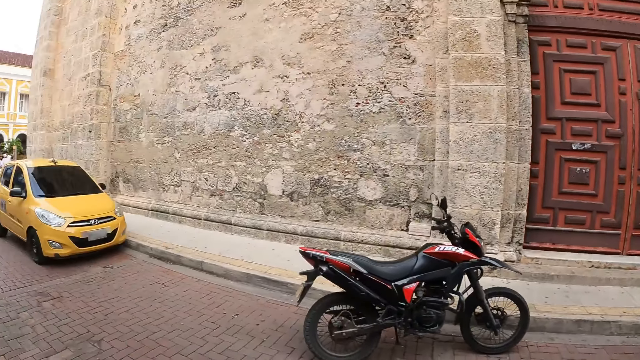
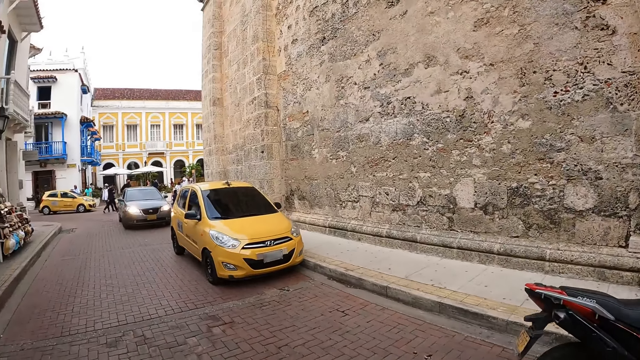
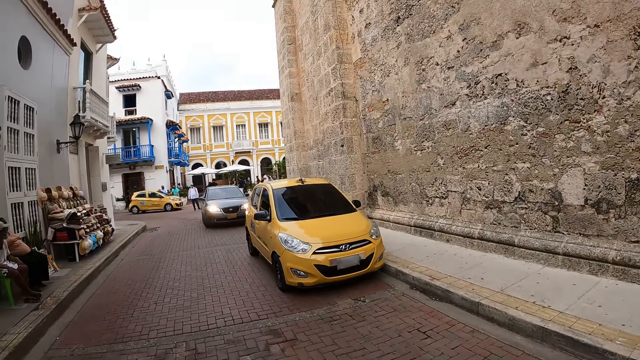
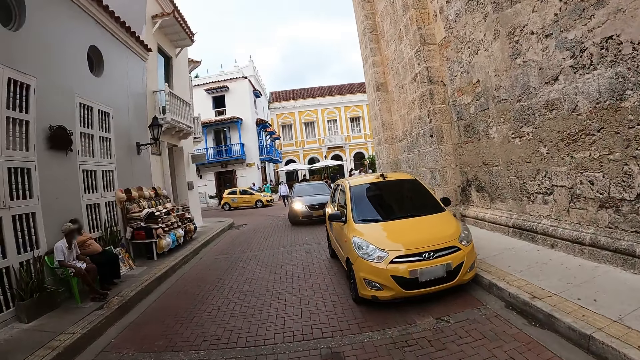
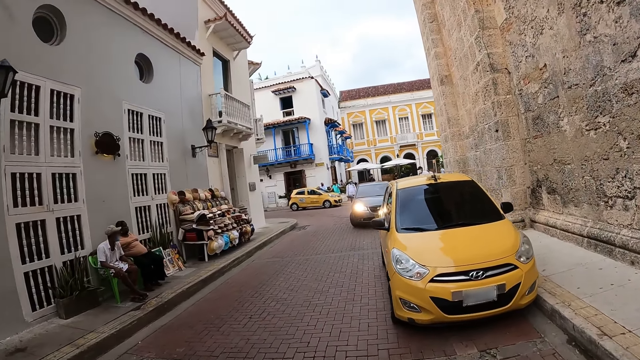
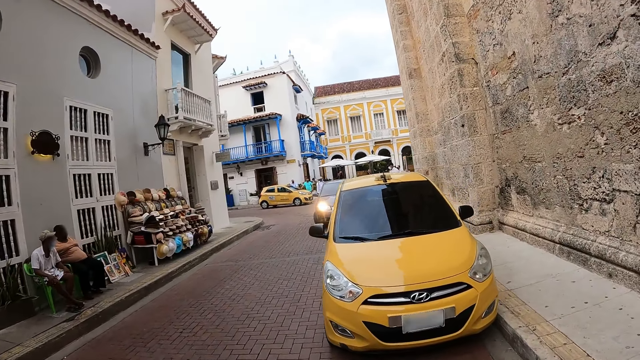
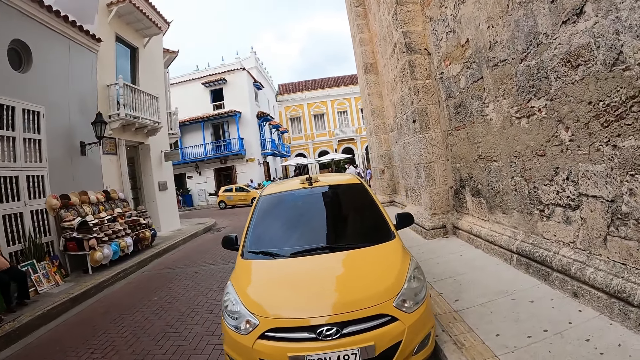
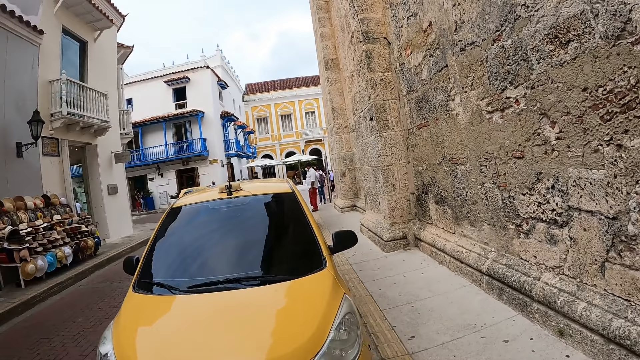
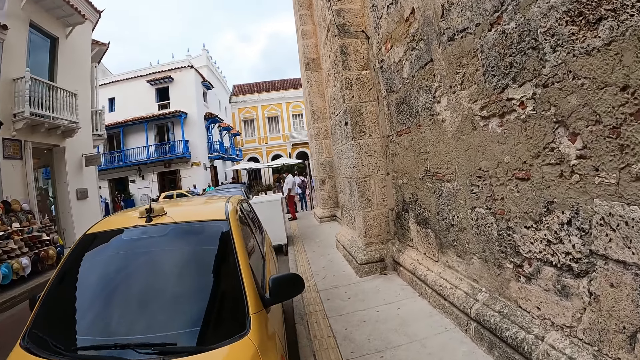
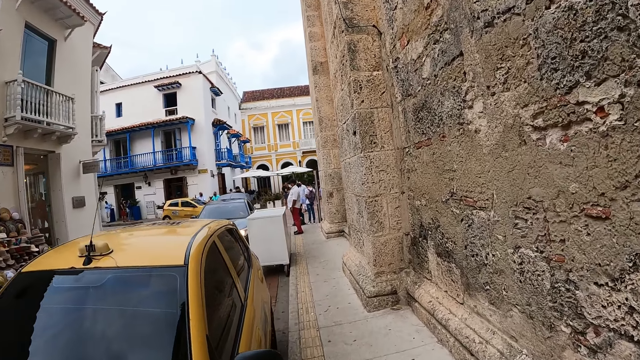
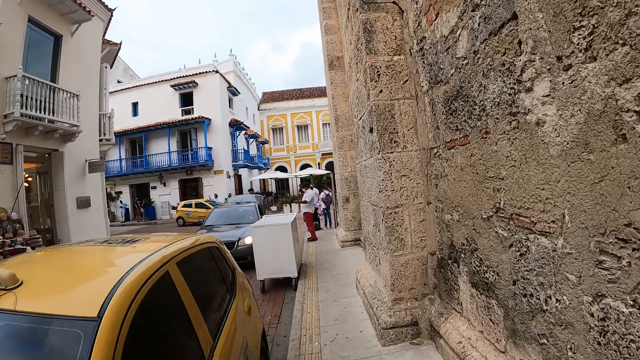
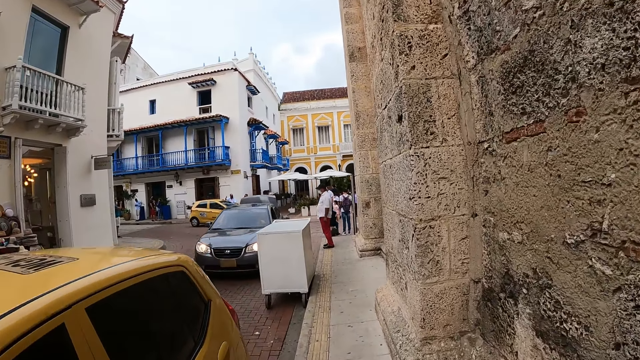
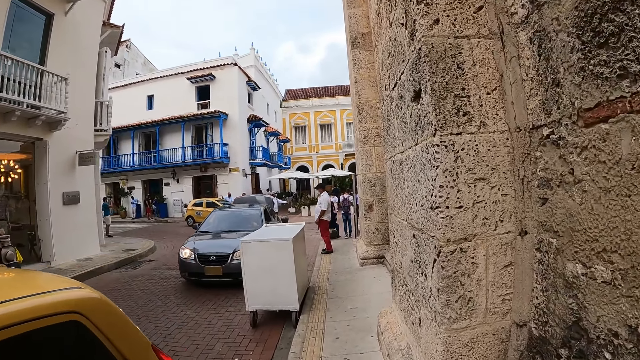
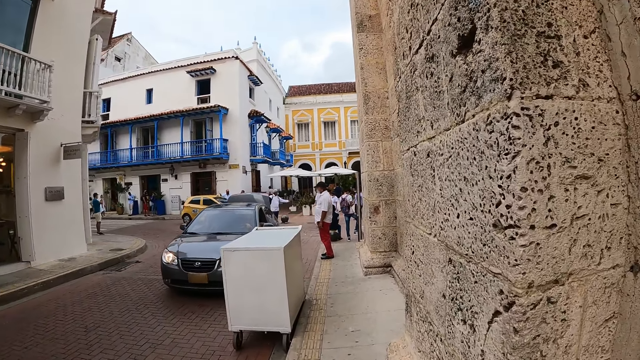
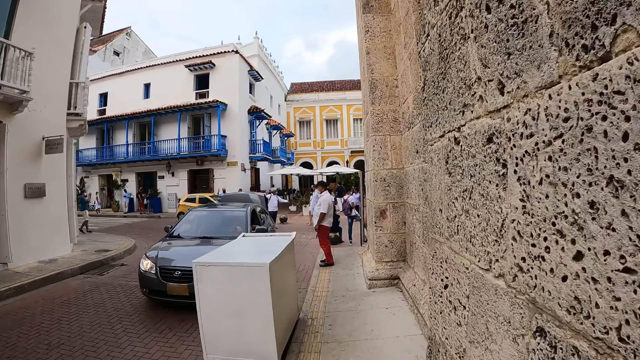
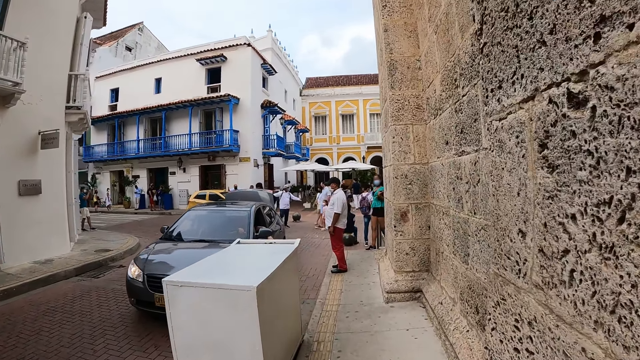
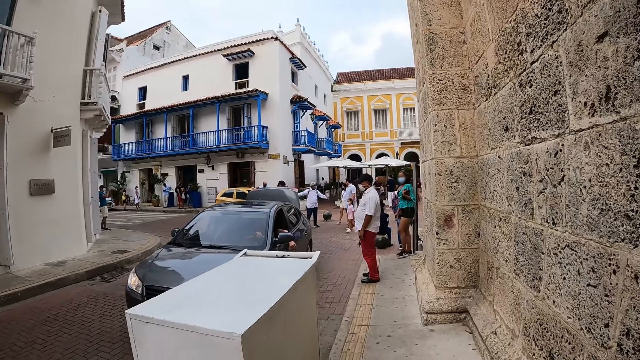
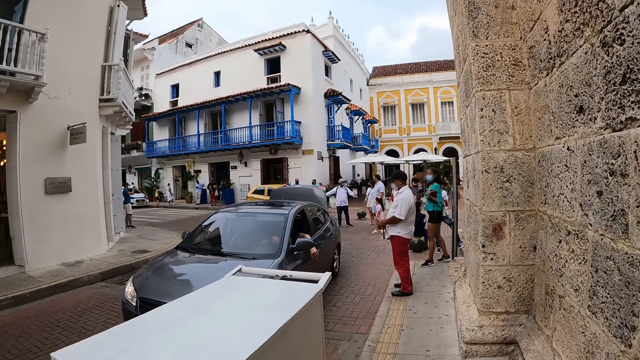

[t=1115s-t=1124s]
The camera wearer crosses to the other side of the road. They walk on a sidewalk.

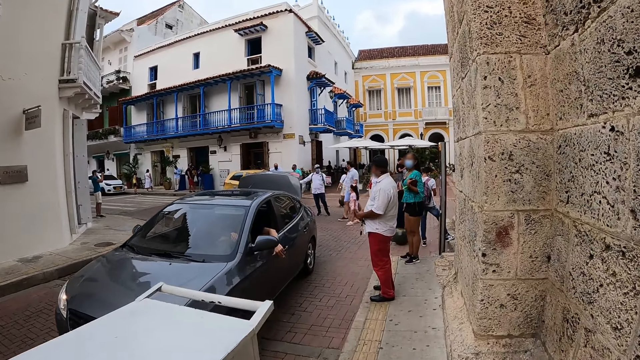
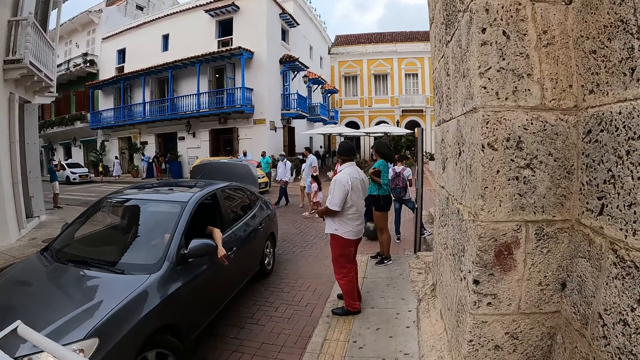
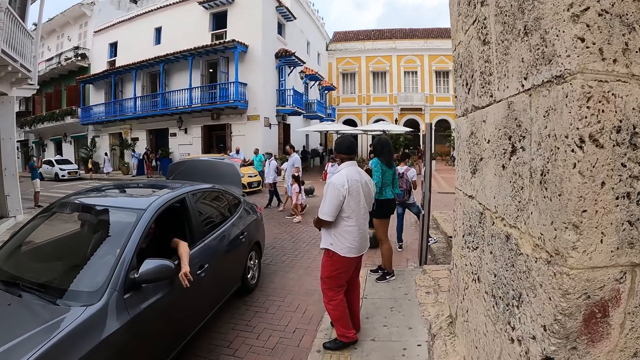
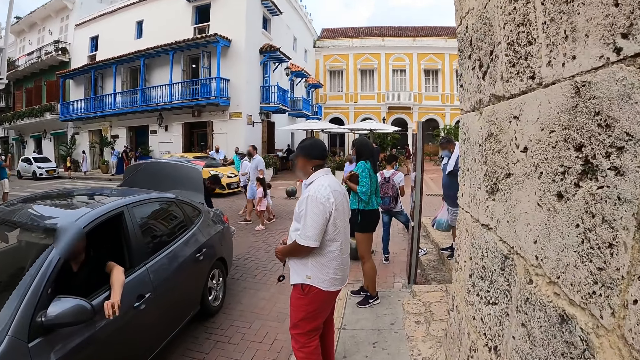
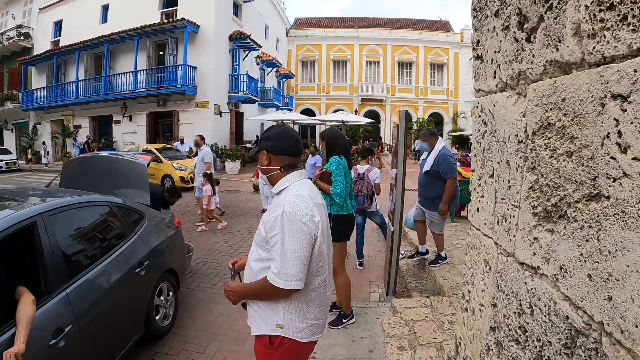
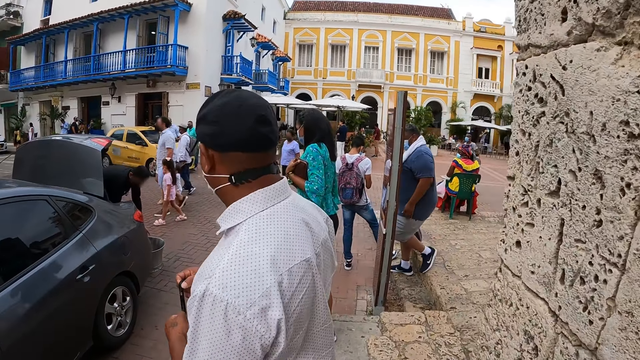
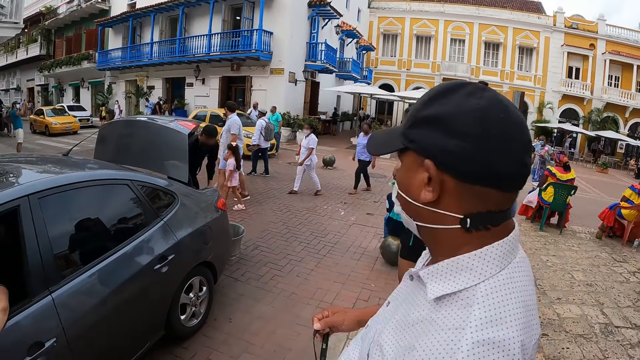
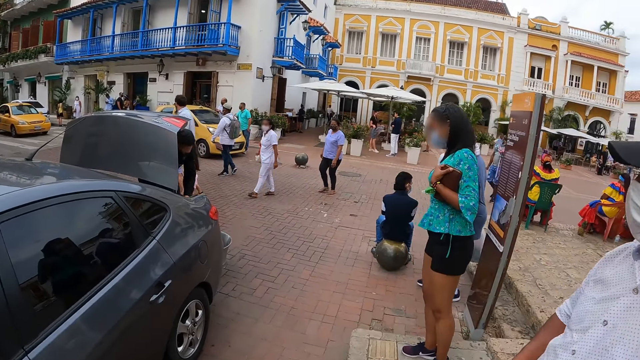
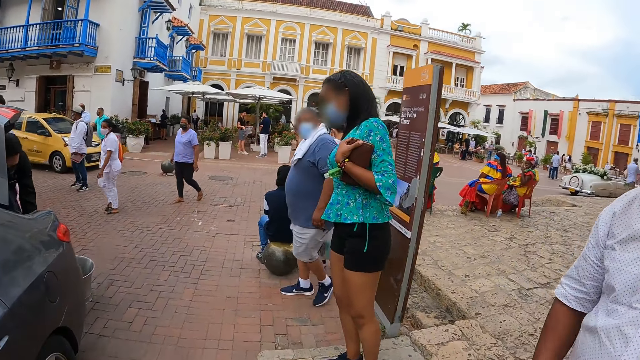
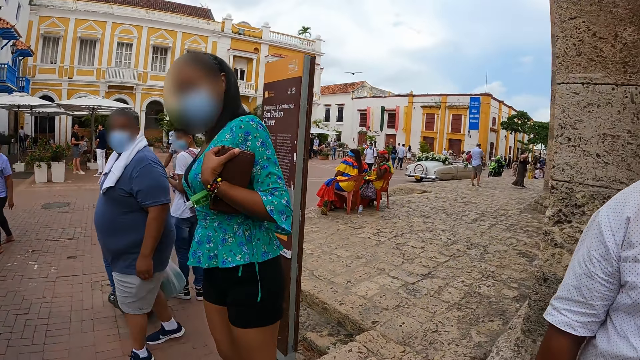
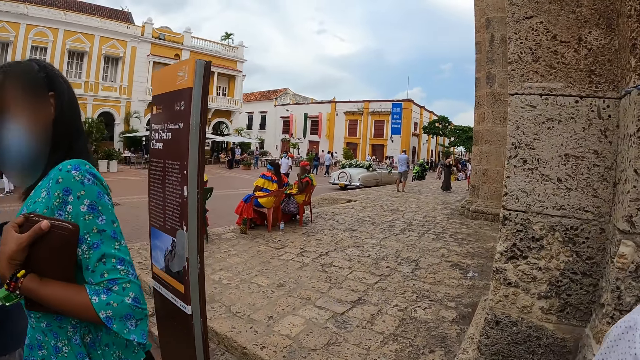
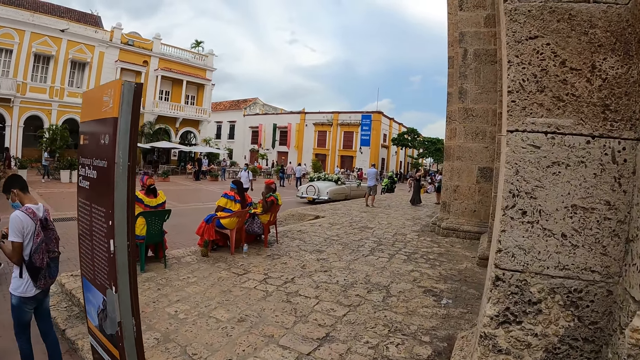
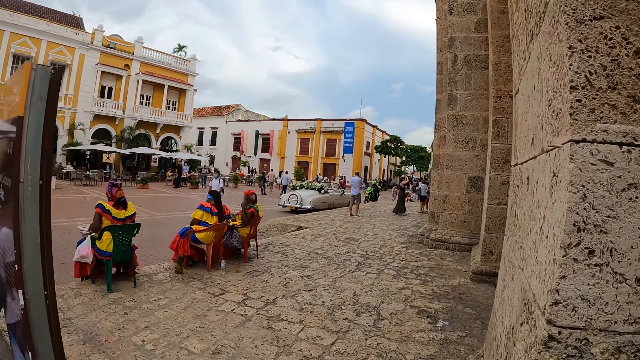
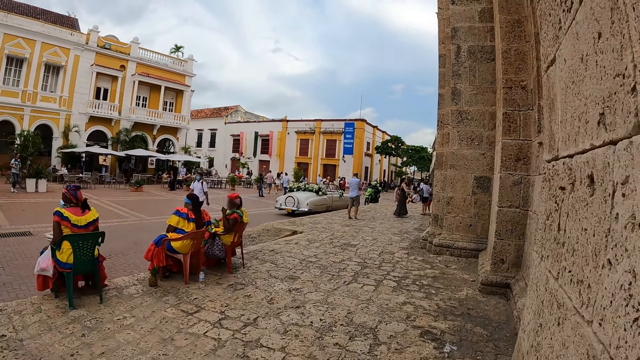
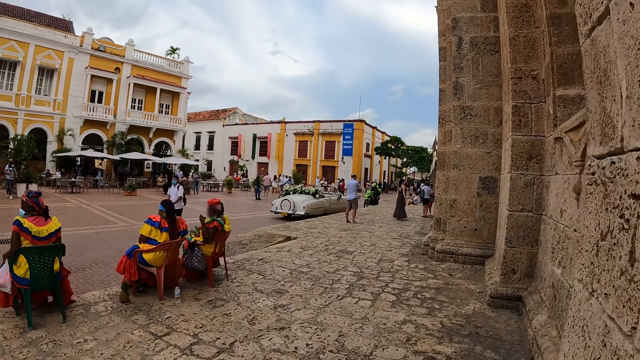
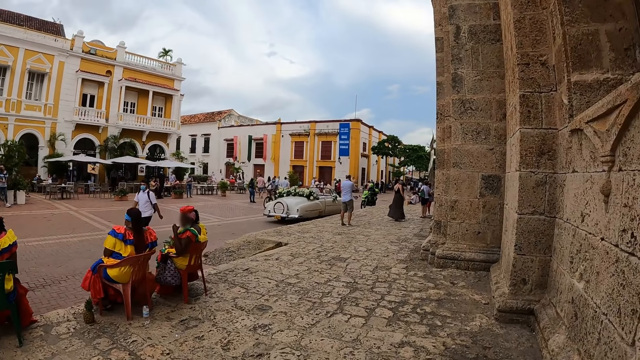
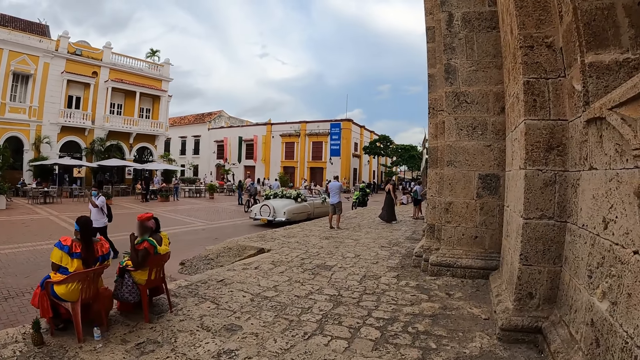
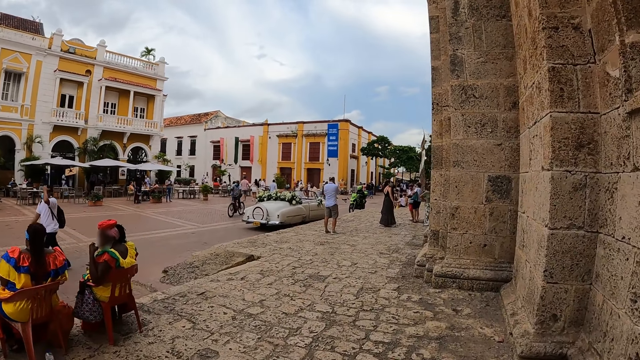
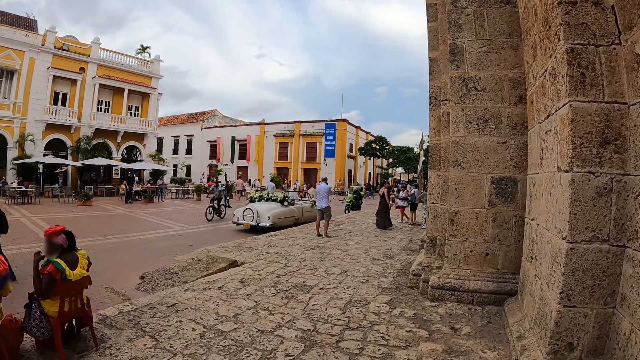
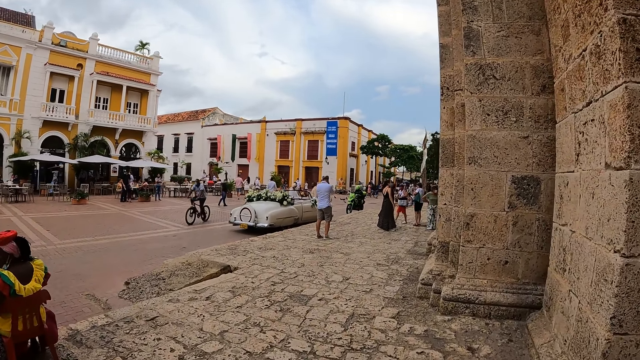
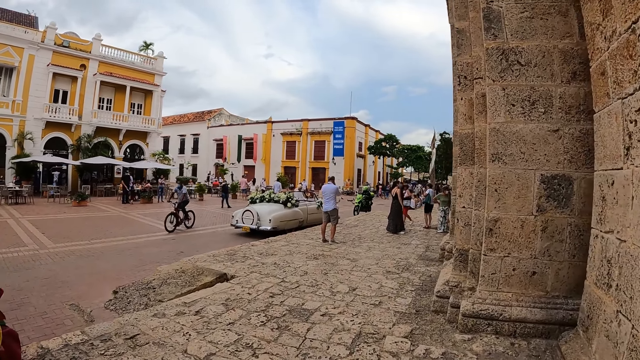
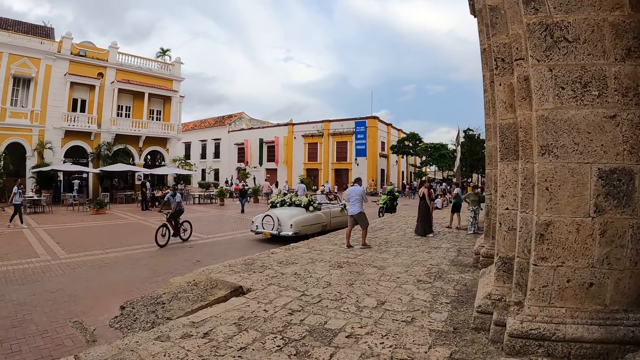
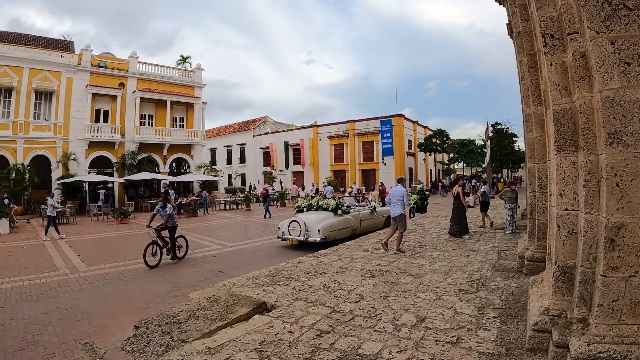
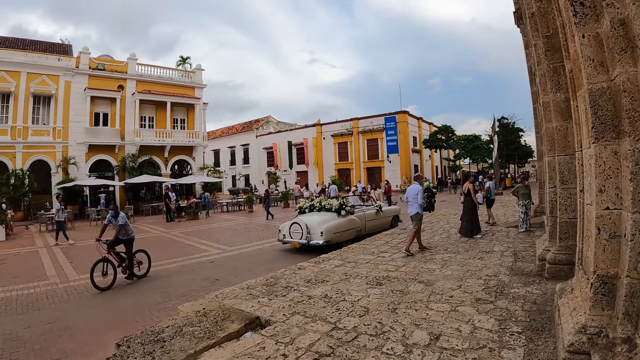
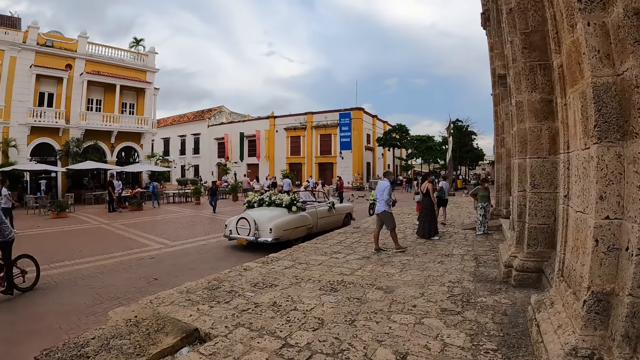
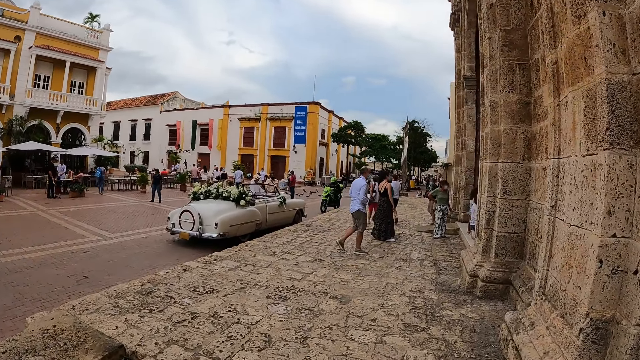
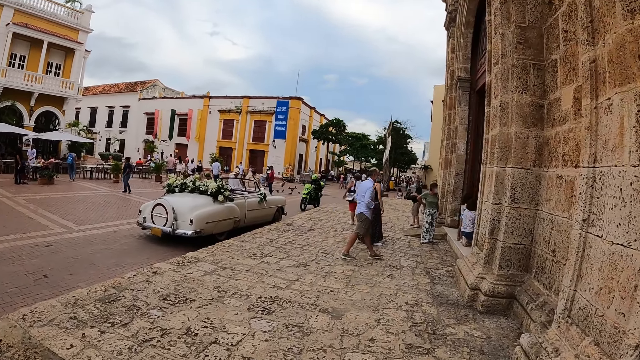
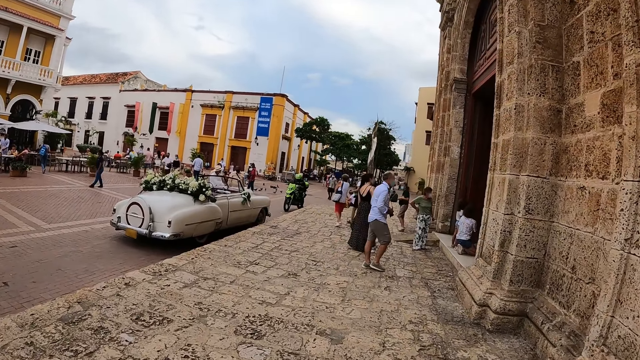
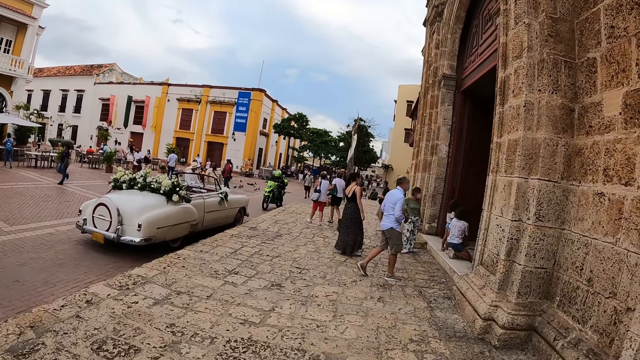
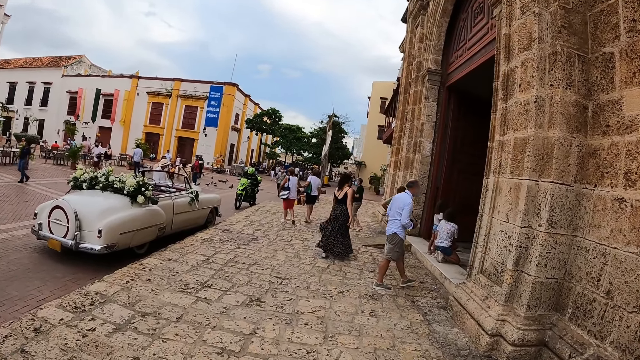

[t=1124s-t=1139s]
The camera wearer walks past a man on the road. They walk past a woman on the road. They walk towards a church. They walk past another woman on the way. They walk past another woman on the way. They walk past another woman on the way.
